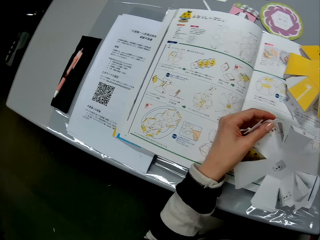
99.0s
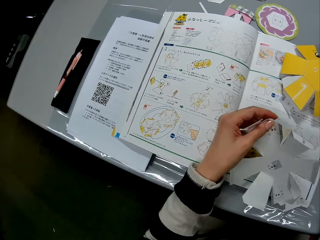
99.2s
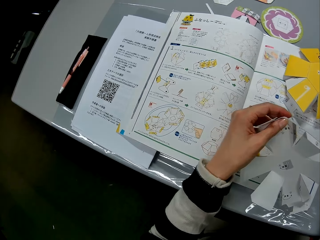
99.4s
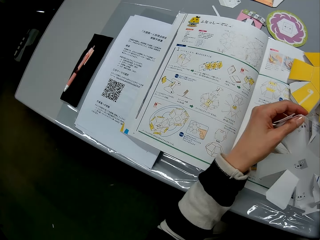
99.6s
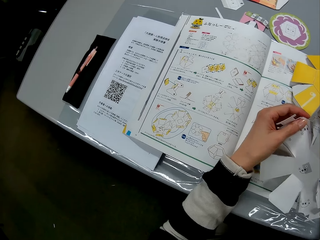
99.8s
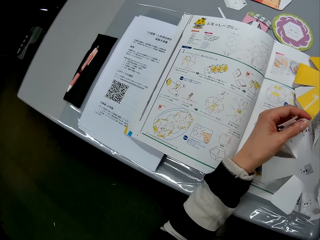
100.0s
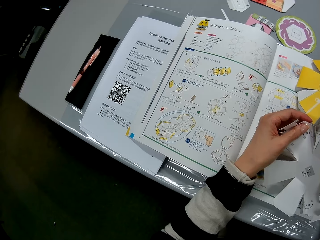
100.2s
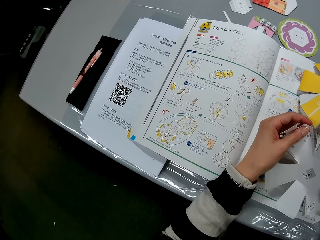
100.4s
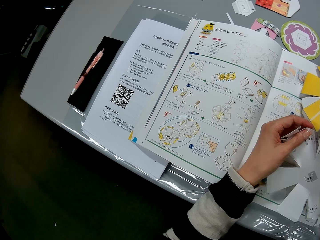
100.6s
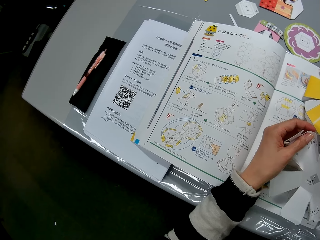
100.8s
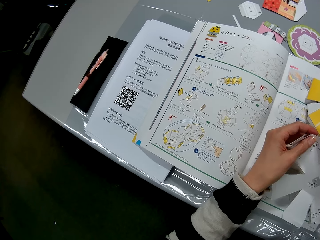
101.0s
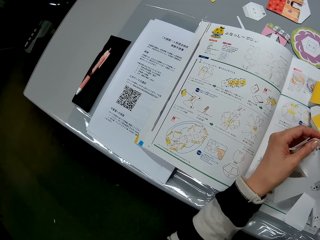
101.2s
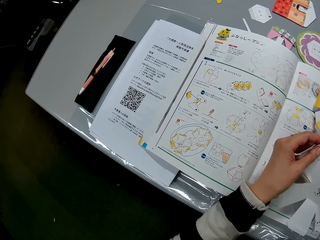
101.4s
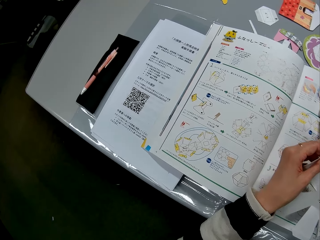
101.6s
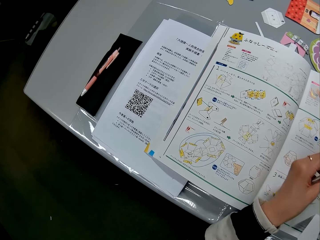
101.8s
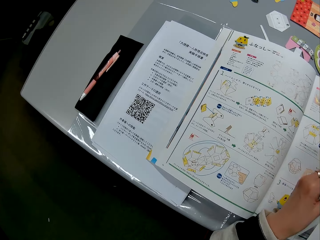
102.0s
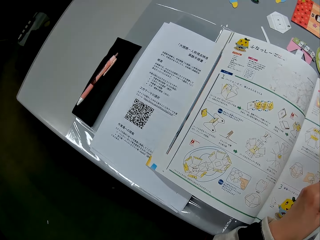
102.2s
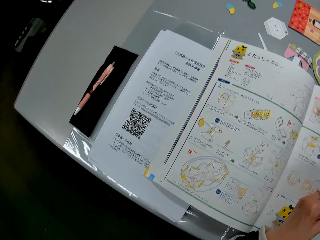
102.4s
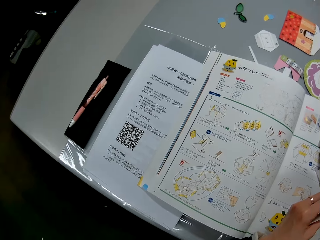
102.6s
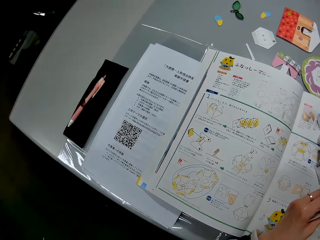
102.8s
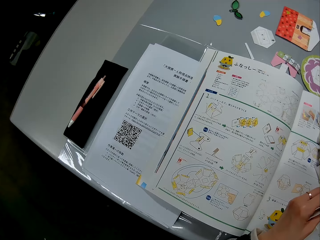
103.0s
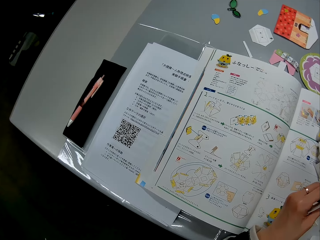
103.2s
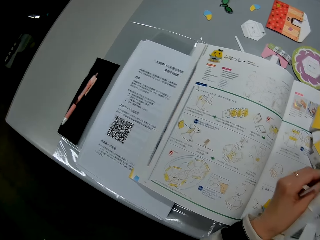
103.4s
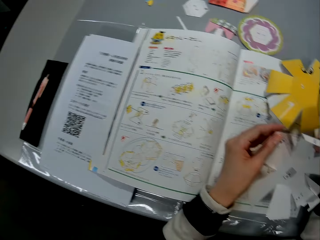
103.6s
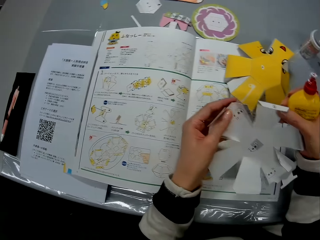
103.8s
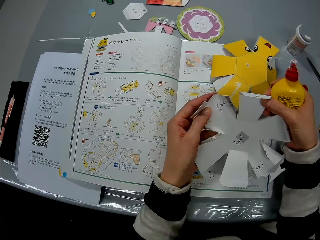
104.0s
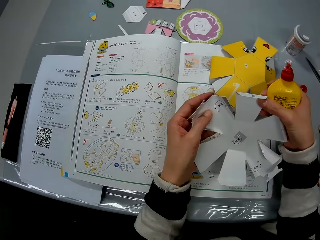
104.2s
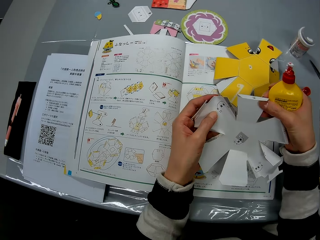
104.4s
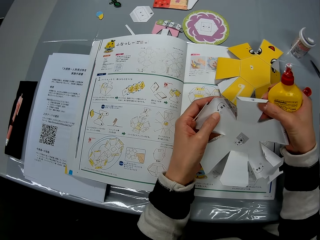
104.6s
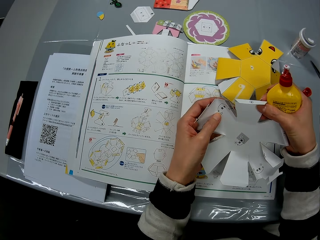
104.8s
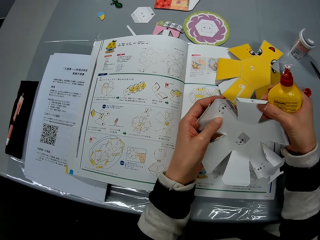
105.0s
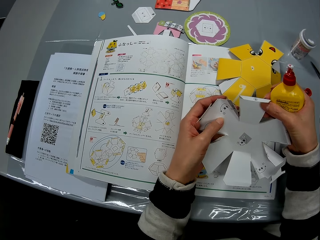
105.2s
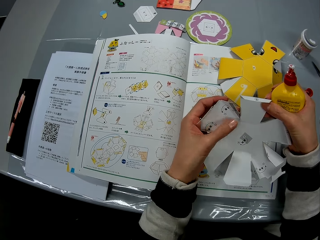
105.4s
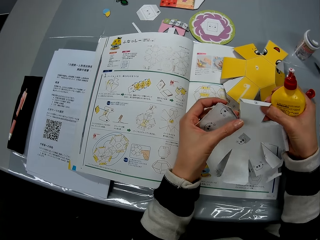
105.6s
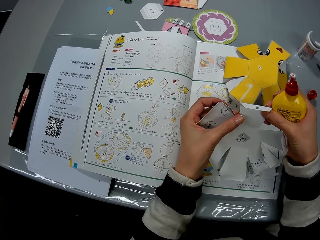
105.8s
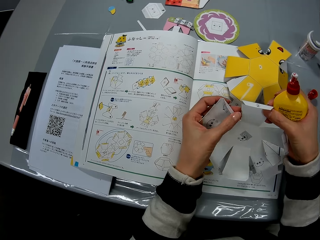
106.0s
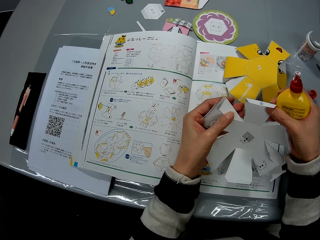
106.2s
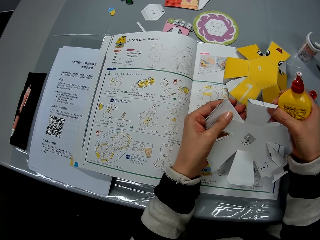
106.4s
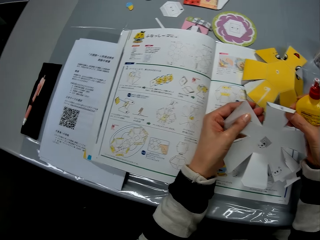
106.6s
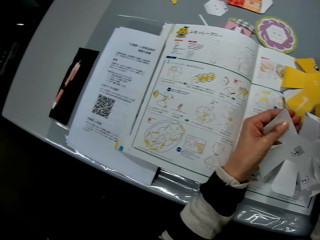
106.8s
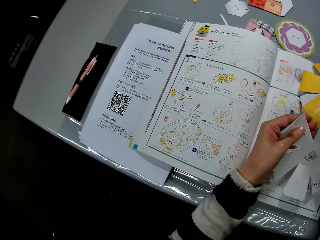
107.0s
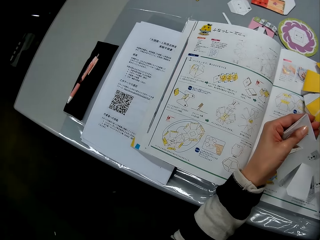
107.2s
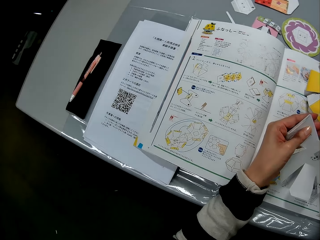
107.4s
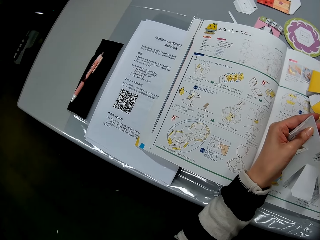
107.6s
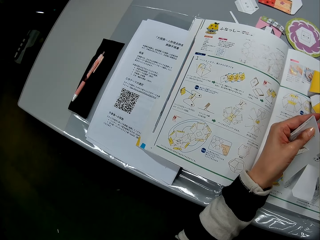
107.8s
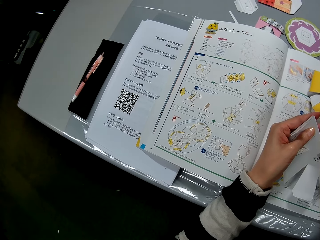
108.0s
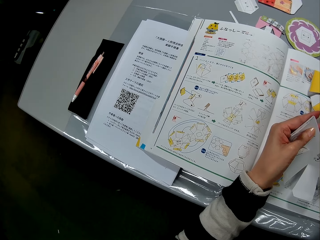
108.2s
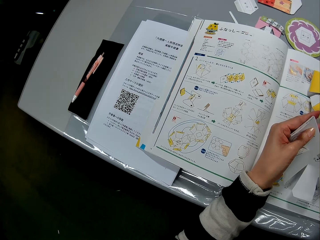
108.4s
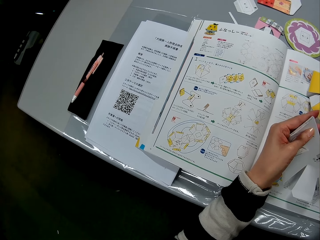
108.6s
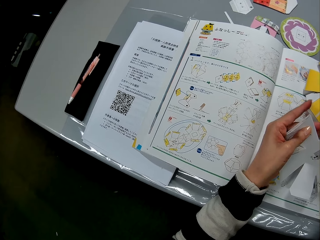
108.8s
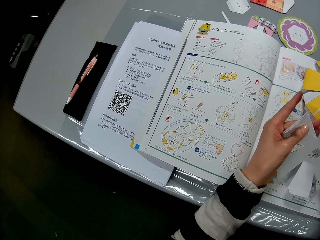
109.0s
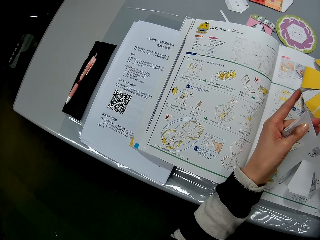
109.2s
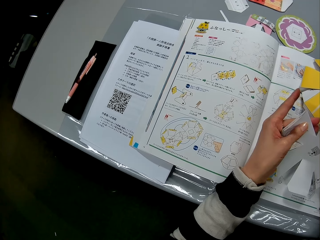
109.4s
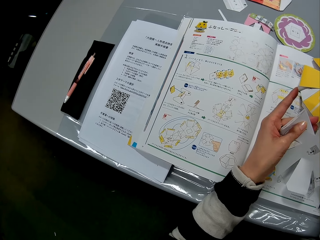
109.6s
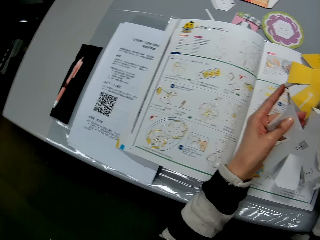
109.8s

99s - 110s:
The camera wearer moves the craft paper in her left hand. She checks the craft paper in her hands. She folds the flap of the craft paper.

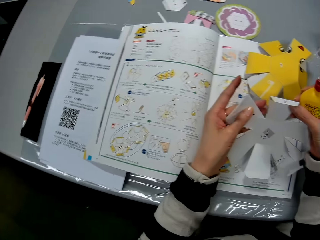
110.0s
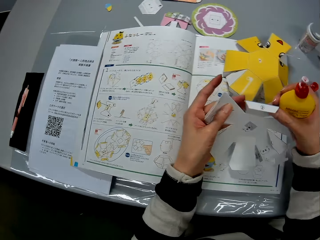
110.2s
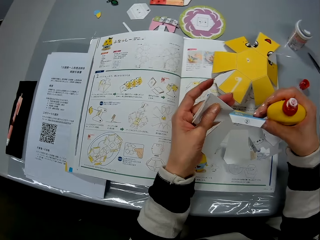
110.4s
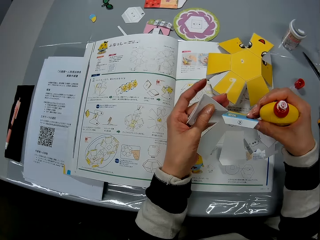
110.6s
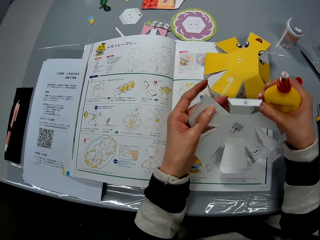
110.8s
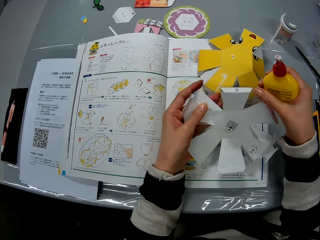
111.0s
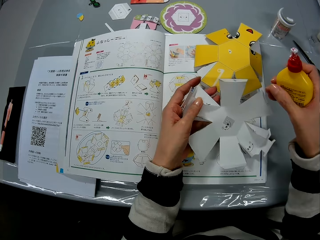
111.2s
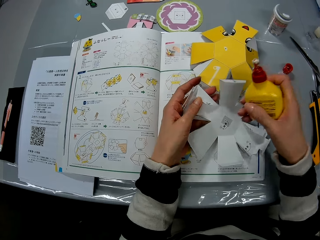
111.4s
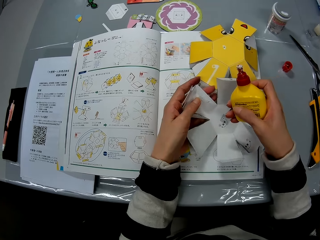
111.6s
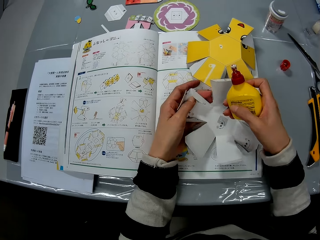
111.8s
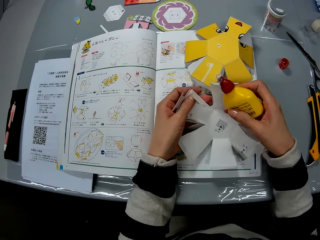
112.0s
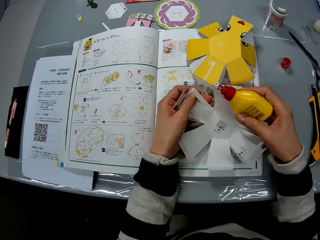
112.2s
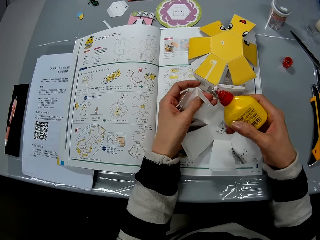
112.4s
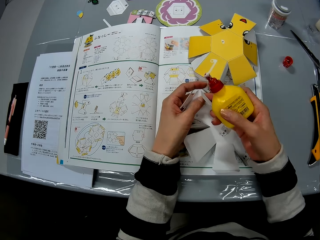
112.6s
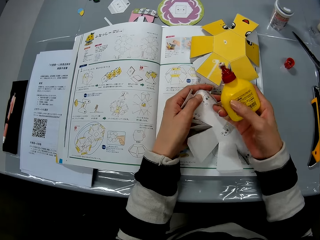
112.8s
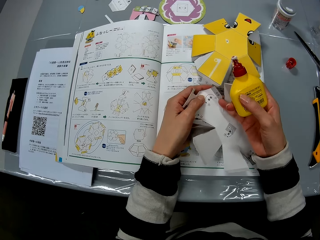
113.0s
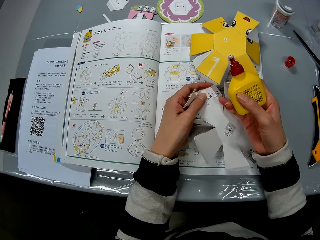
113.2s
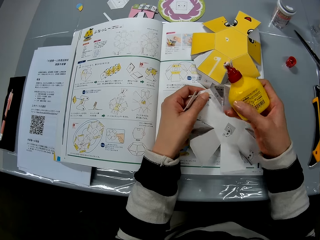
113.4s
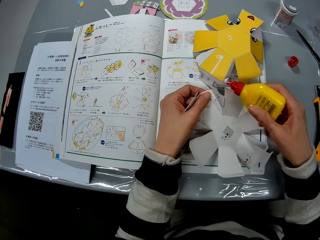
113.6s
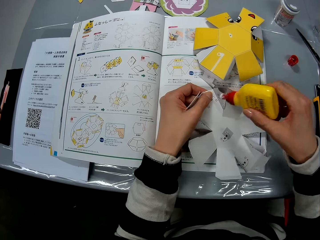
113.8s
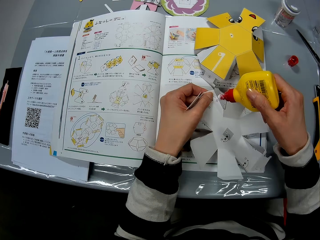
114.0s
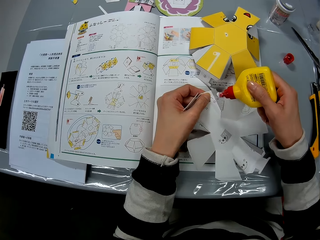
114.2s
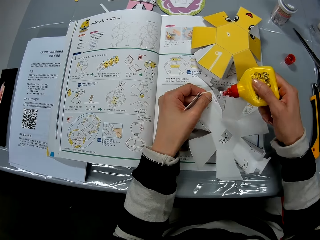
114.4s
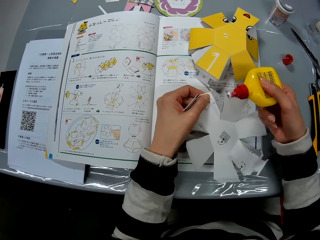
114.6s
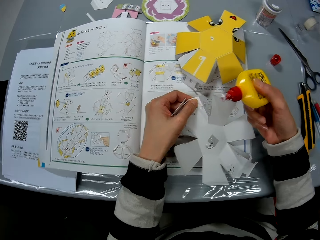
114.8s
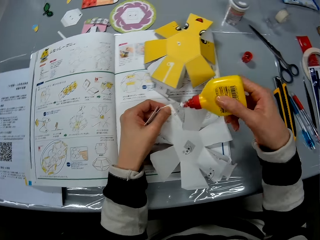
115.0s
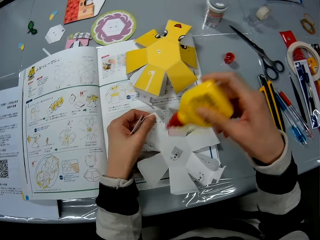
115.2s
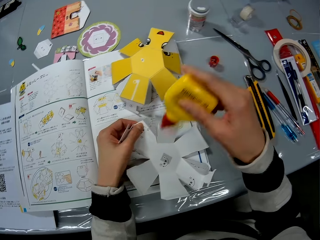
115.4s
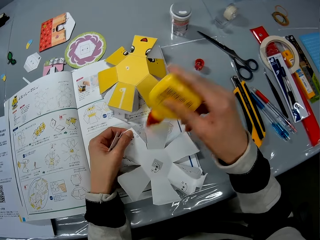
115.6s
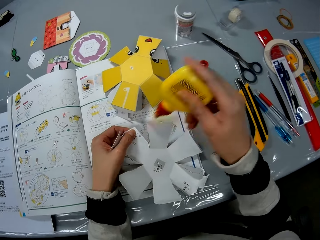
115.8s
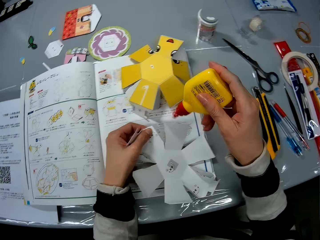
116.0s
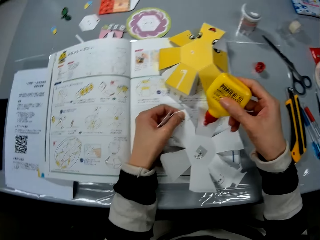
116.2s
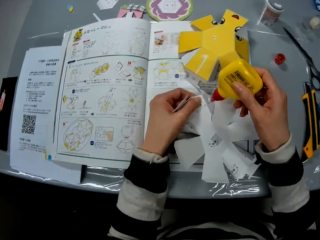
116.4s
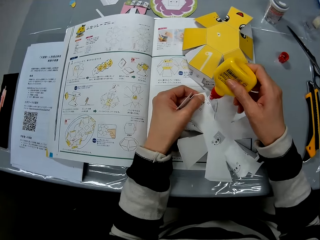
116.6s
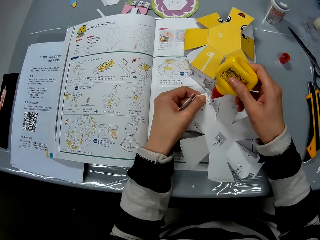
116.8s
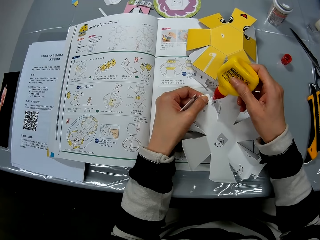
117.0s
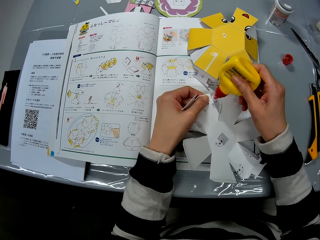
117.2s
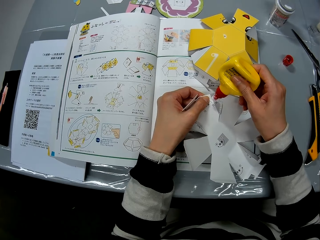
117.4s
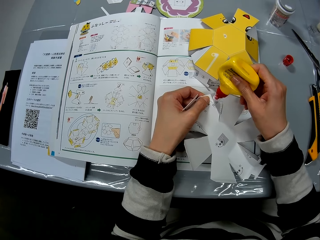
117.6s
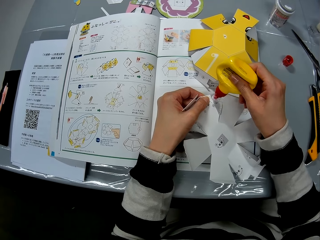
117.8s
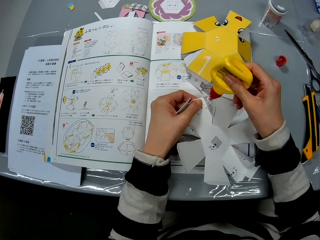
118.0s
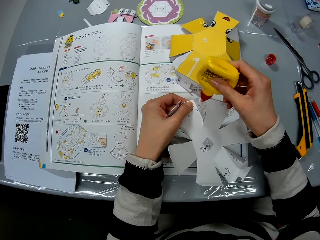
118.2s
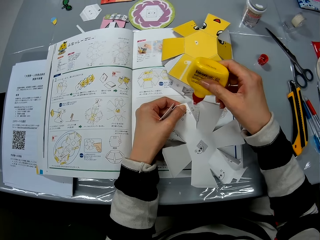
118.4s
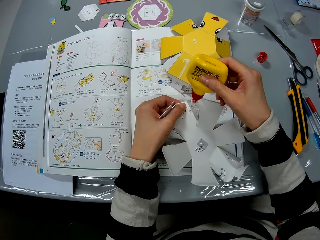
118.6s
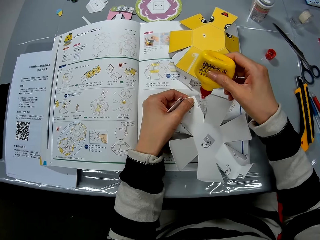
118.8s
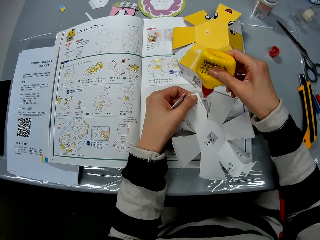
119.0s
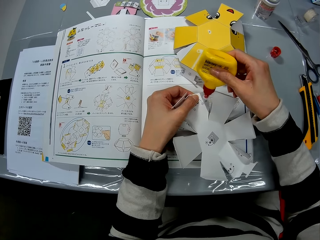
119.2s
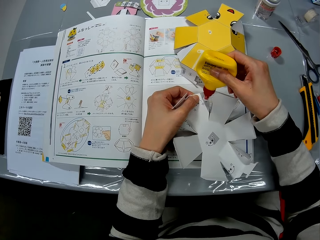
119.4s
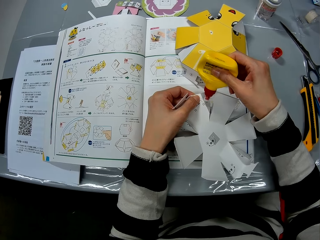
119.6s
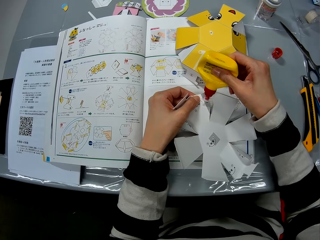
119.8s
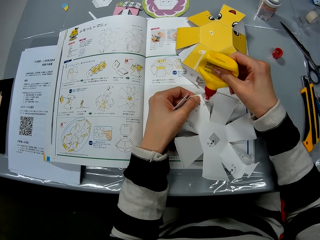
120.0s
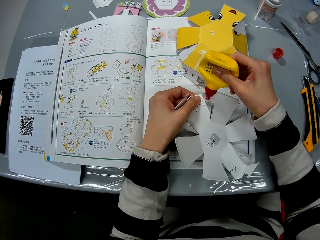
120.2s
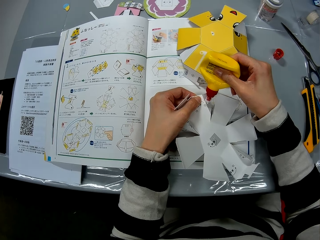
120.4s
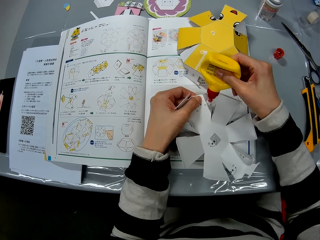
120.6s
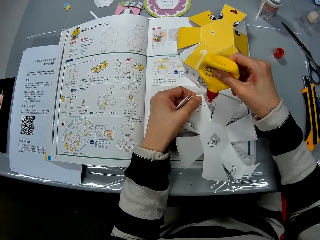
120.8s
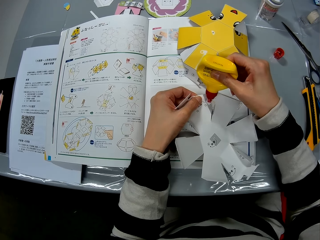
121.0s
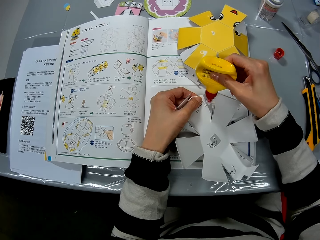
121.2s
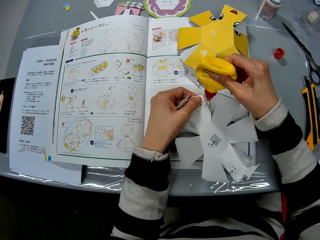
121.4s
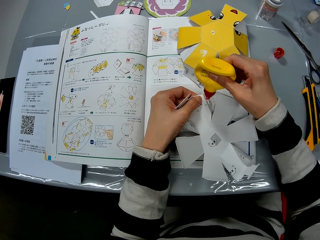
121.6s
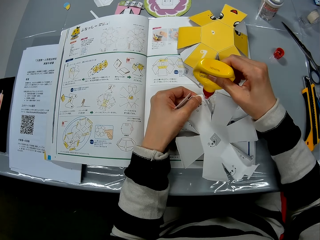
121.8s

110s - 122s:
The camera wearer turns the flap of the craft paper in her hand. She unfolds the flap of the craft paper. She points the glue bottle to the flap of the craft paper. She shakes the glue bottle in her right hand. She applies the glue to the flap of the craft paper.
